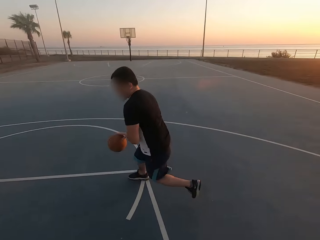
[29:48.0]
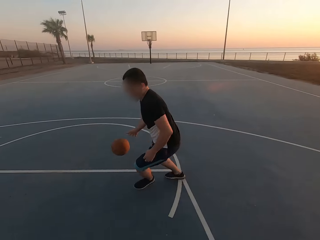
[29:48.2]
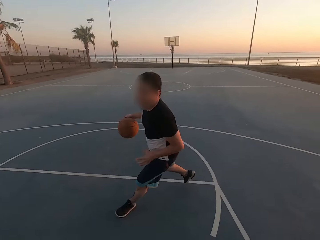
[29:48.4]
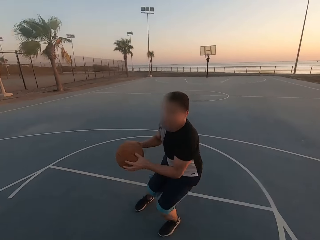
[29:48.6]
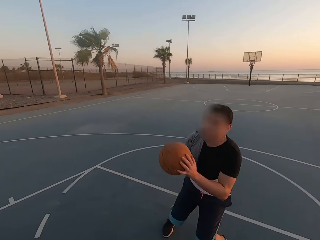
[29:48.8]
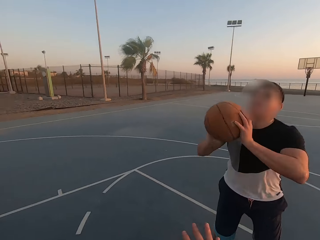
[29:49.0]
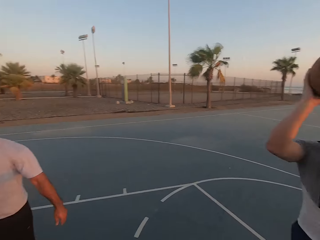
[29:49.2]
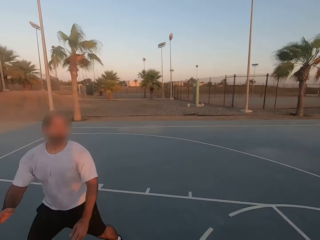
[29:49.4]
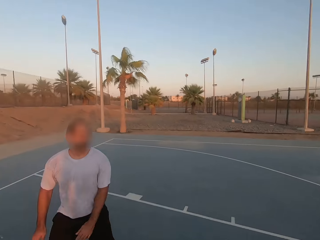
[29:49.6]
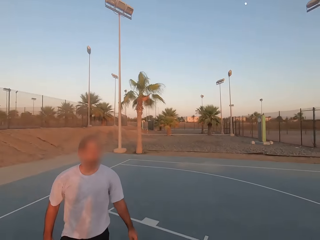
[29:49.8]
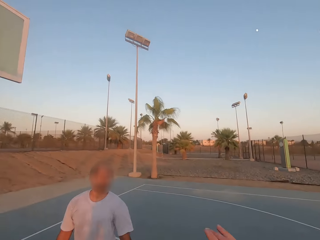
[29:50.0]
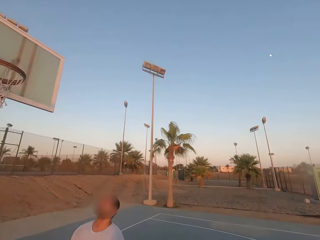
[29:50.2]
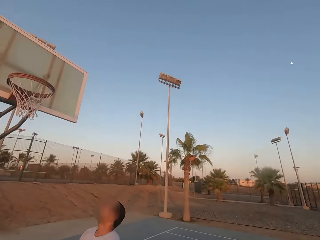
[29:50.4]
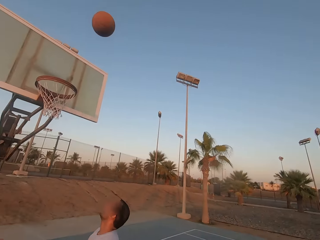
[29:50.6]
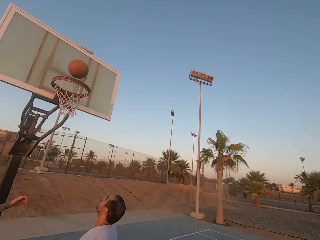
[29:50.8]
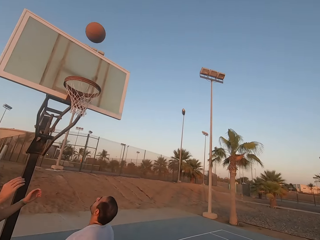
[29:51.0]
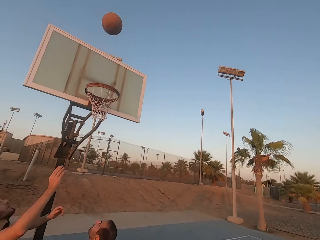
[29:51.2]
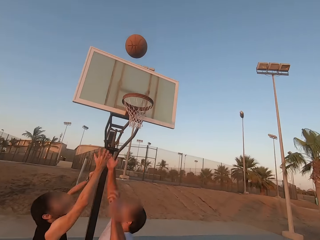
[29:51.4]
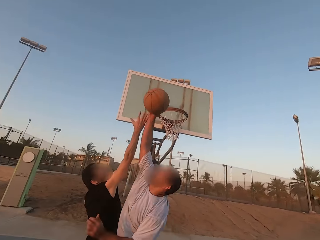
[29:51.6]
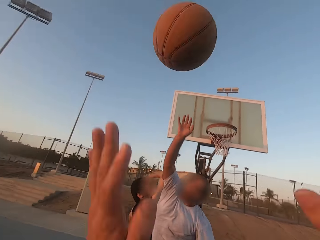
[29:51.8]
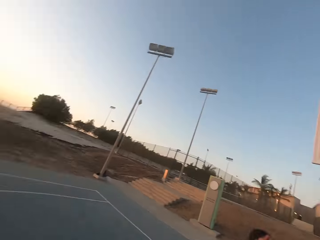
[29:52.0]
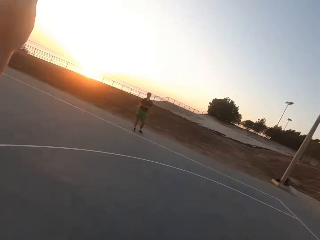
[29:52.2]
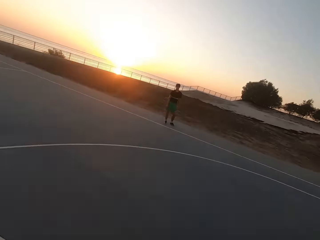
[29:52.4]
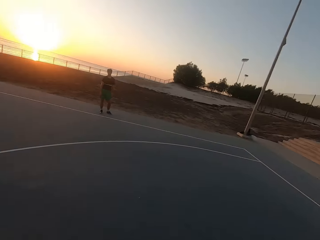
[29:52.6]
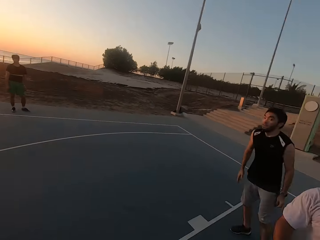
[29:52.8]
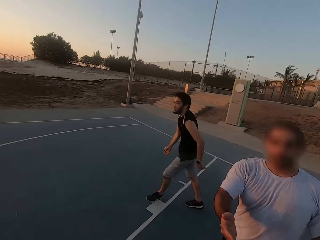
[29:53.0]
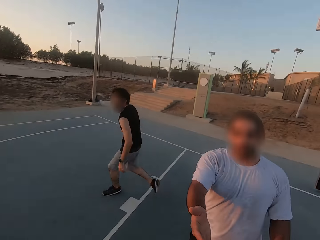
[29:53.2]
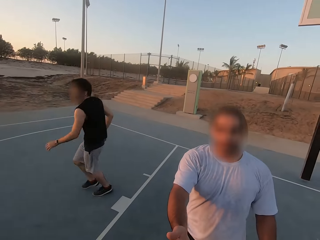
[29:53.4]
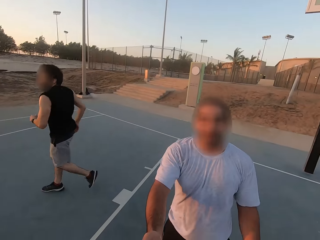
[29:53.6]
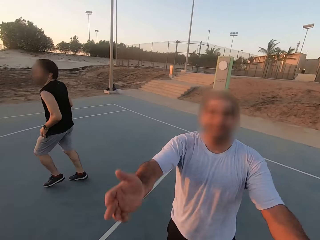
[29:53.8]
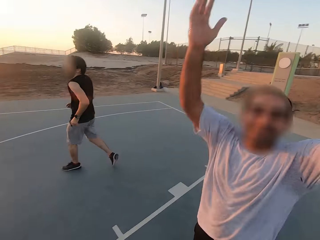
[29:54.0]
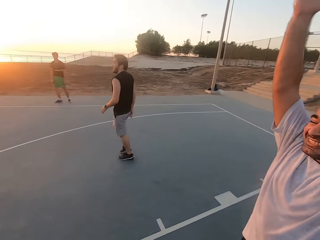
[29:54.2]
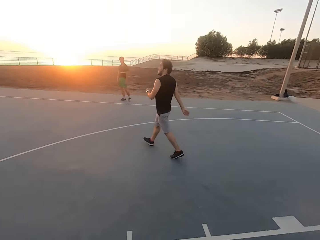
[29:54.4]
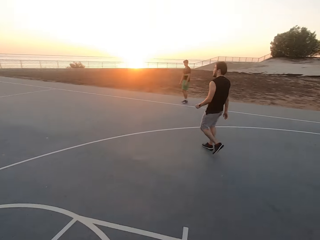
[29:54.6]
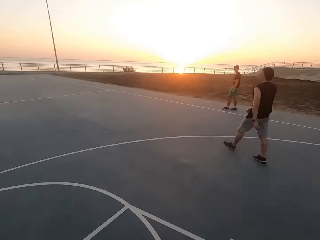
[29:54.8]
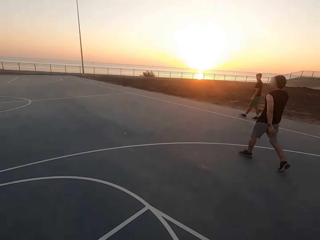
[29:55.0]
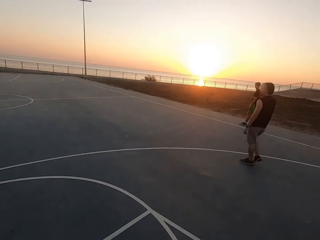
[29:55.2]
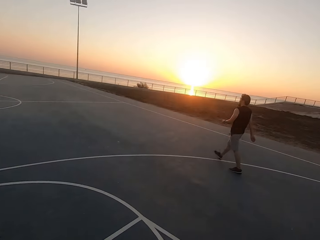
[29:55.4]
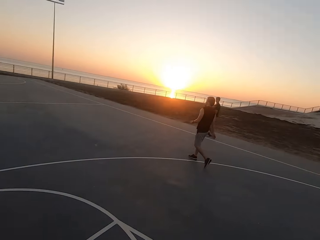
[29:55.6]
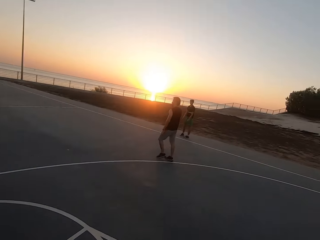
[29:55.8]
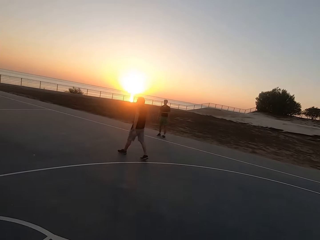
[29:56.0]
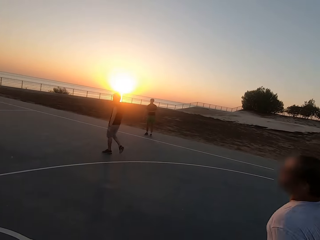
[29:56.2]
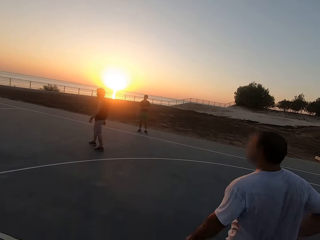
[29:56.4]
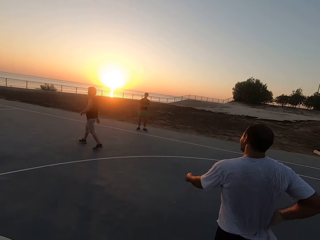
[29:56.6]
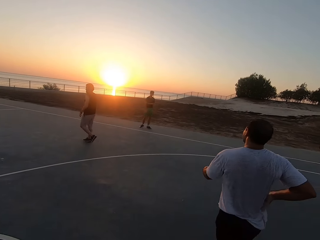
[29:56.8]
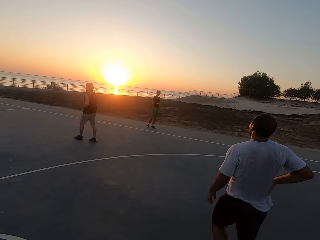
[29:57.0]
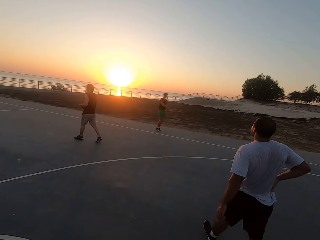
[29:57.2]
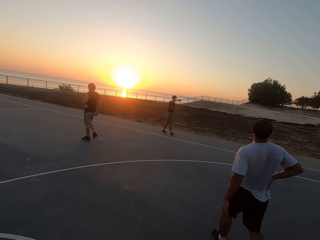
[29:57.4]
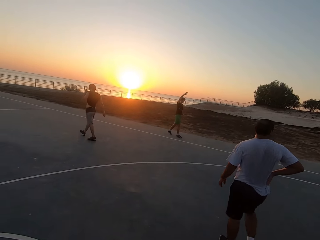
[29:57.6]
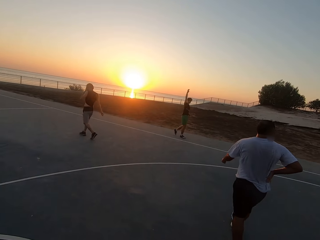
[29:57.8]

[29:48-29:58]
A man throws the ball in the hoop. Another man taps the ball. The camera wearer looks around. The second man moves his hands and talks. A third man runs. The second man talks. The third man walks.

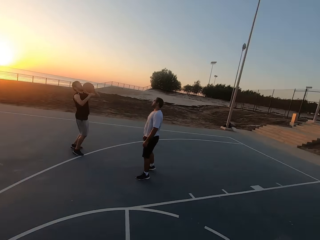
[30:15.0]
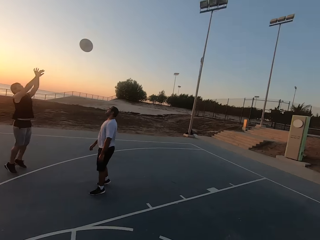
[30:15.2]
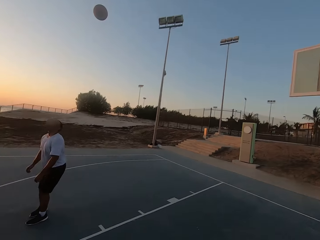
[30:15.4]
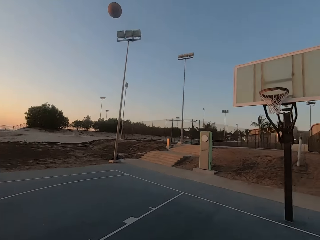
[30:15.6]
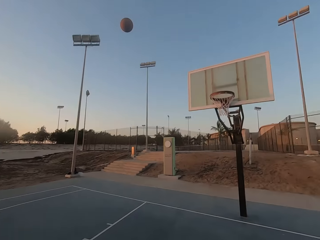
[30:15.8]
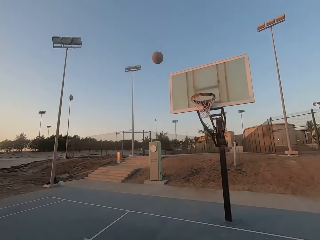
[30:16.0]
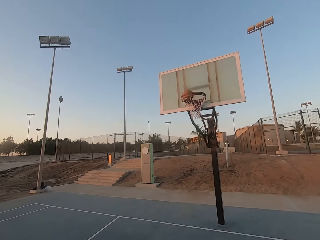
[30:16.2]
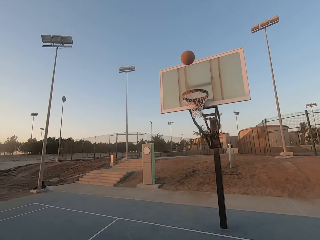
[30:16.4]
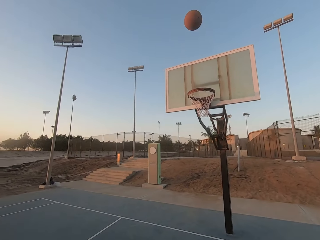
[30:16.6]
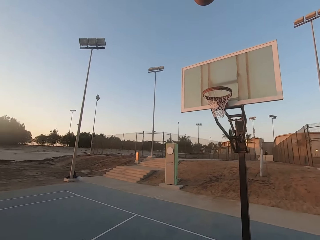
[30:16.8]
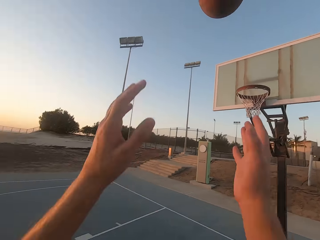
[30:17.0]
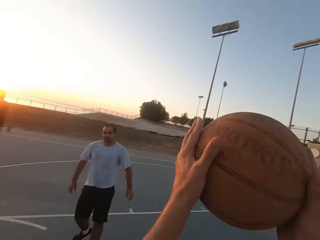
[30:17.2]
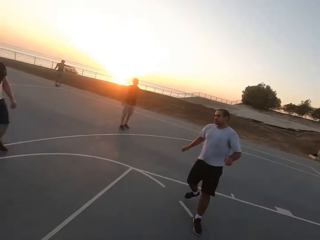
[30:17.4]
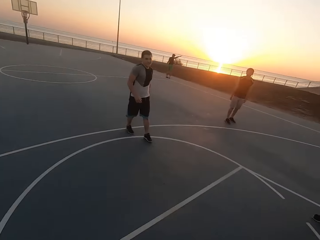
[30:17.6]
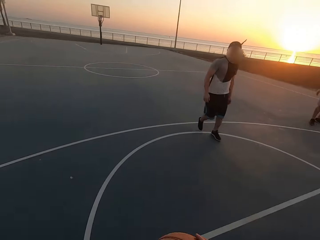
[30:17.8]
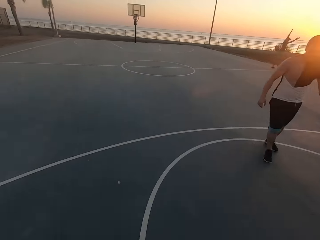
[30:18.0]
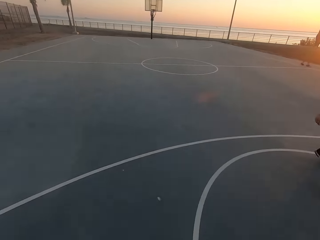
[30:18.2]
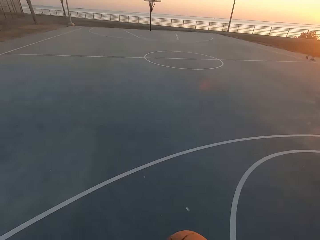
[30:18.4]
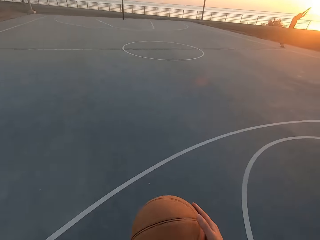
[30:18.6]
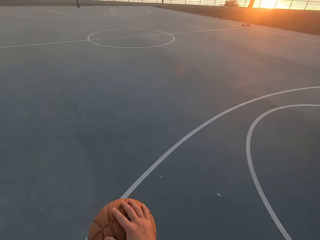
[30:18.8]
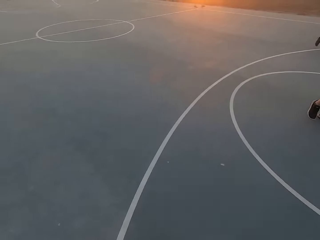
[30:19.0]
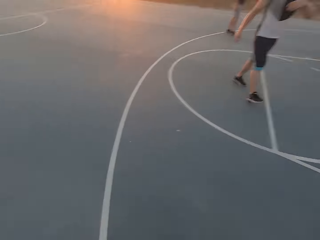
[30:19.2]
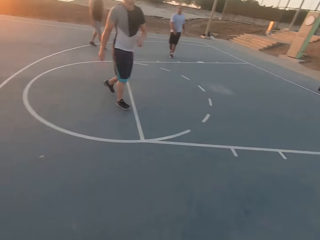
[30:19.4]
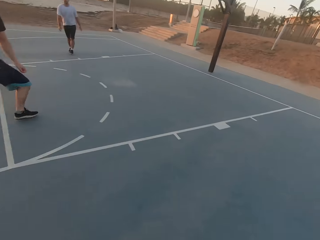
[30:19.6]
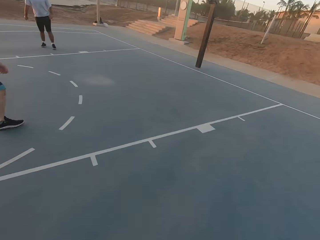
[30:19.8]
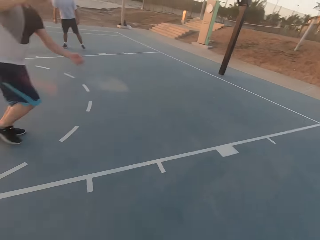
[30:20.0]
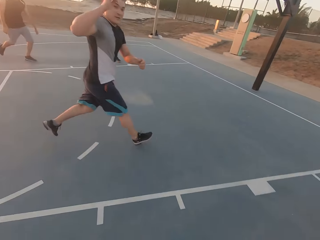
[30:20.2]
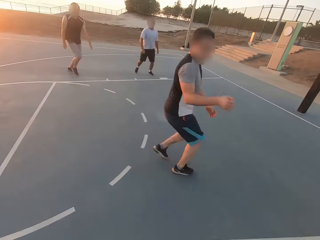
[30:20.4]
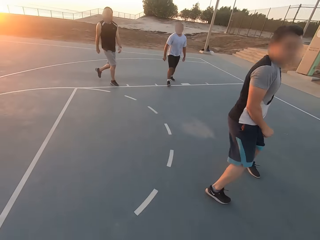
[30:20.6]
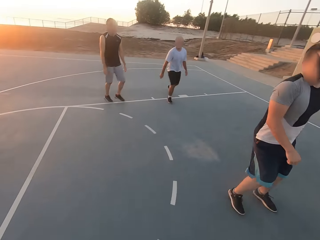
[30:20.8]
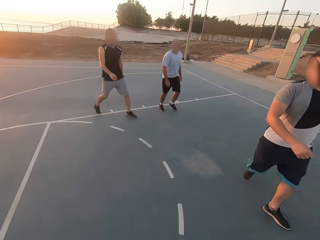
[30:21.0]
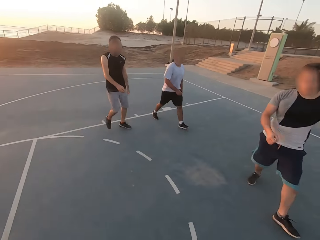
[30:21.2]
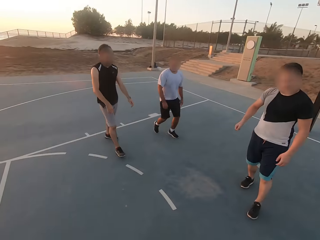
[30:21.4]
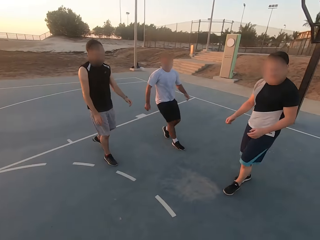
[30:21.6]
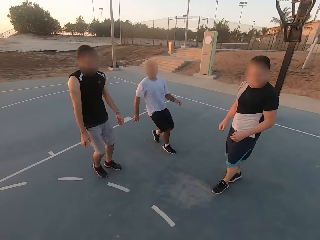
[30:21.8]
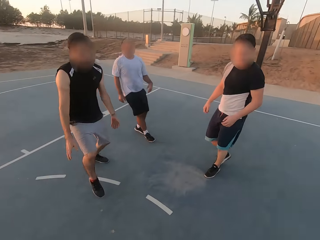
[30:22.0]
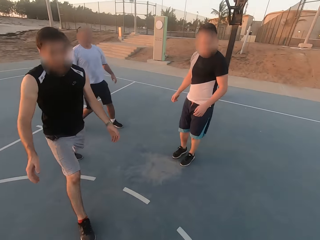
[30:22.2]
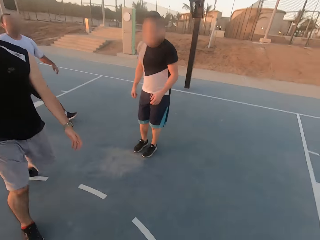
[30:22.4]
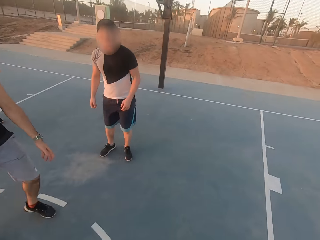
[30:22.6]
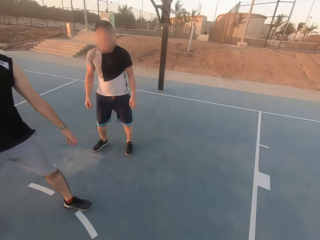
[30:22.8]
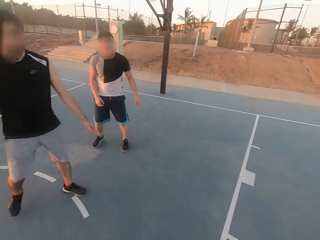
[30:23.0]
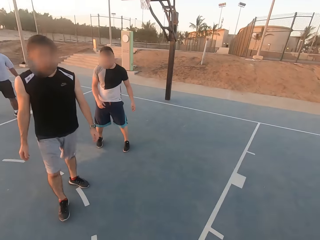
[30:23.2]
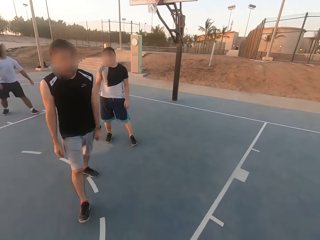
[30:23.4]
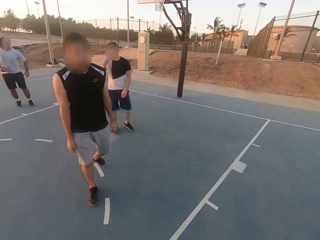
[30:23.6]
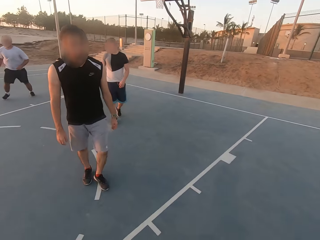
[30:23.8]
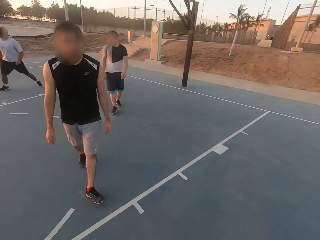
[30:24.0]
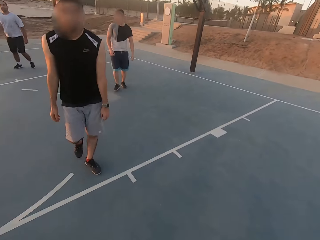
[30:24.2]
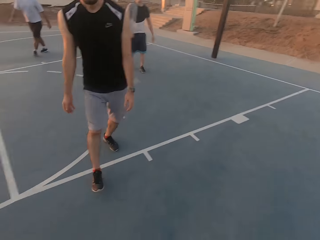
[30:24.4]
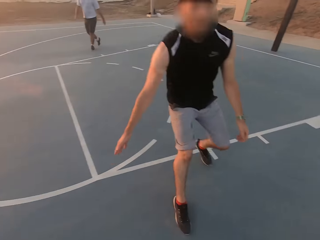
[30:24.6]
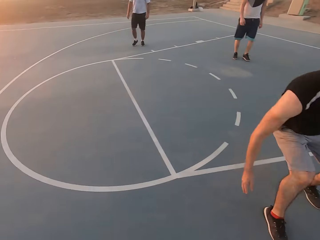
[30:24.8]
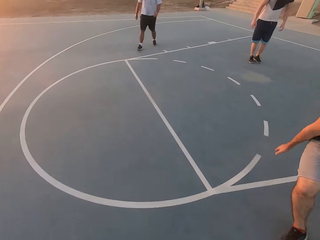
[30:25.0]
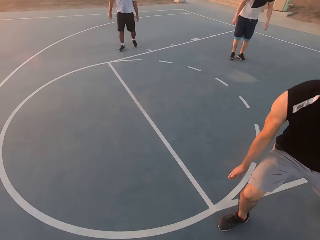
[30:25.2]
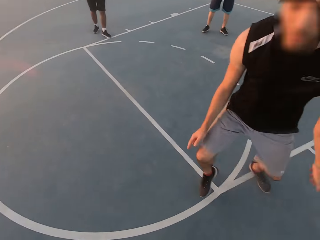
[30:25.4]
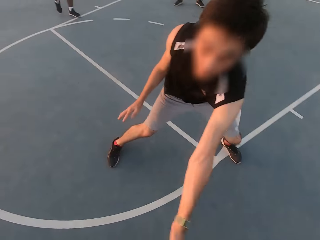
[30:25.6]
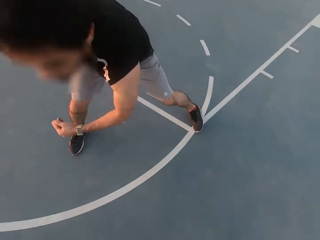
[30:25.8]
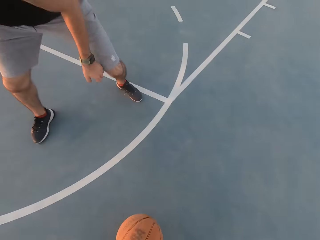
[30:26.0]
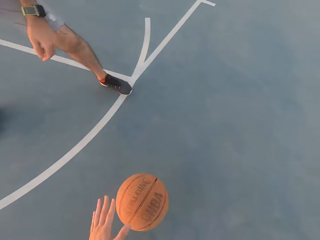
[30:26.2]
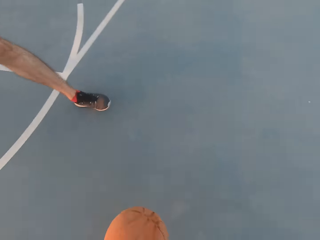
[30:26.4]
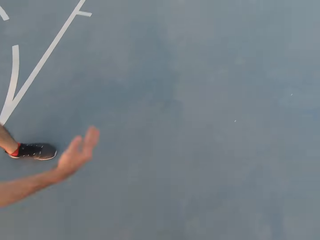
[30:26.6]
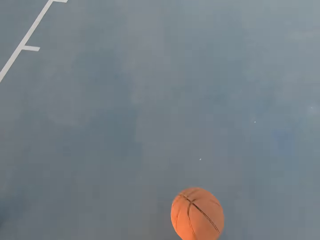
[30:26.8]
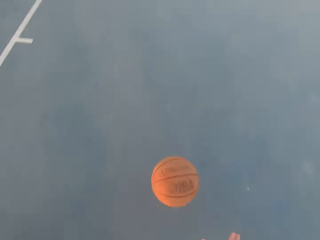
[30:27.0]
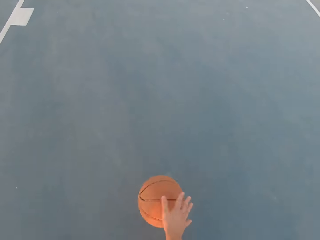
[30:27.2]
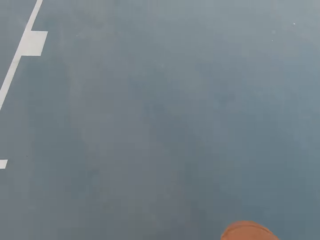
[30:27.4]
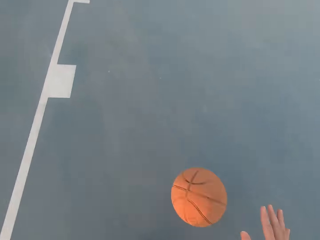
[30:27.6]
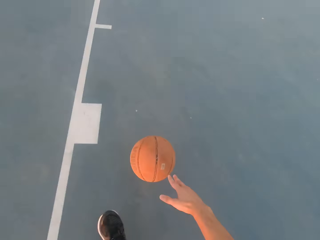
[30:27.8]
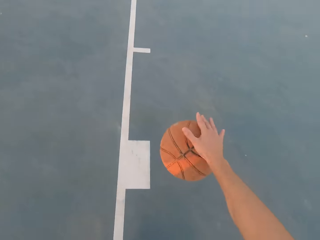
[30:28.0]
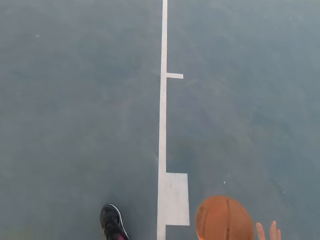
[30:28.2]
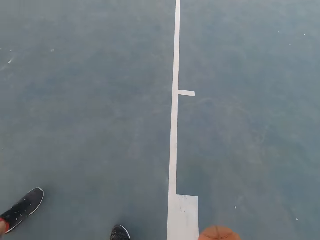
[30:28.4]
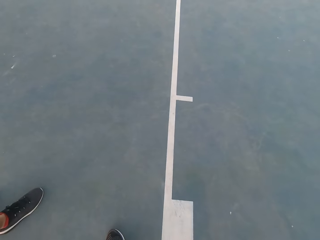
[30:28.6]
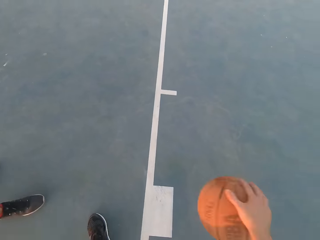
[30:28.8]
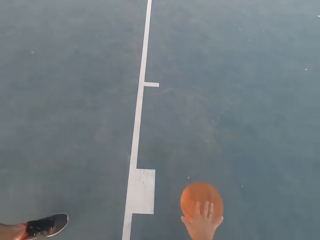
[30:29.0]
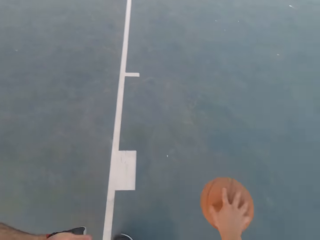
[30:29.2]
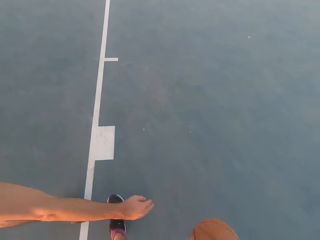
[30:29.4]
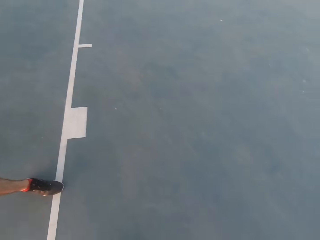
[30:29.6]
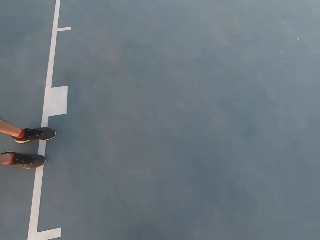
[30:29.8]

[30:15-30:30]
A man throws the ball in the hoop. The camera wearer picks up the ball and dribbles the ball. They dribble the ball again and look around. They dribble the ball. Another man runs. The camera wearer dribbles the ball. A third man walks. The first man walks. The first man shields.
